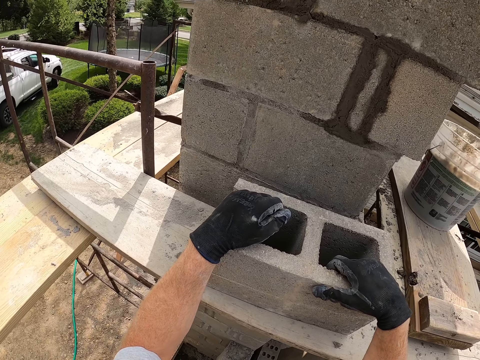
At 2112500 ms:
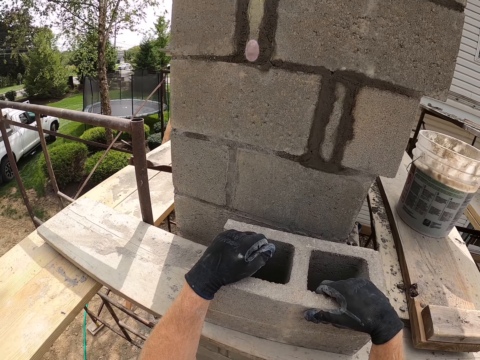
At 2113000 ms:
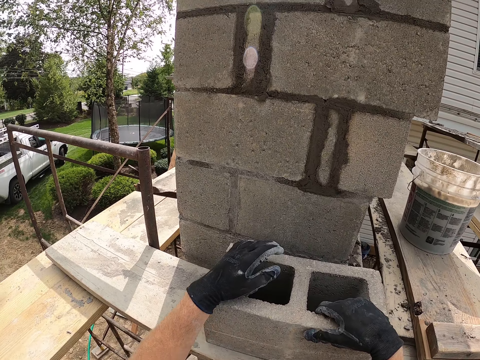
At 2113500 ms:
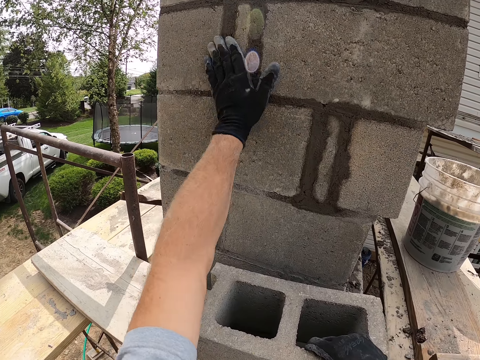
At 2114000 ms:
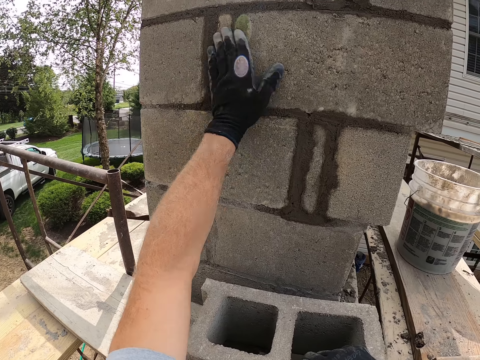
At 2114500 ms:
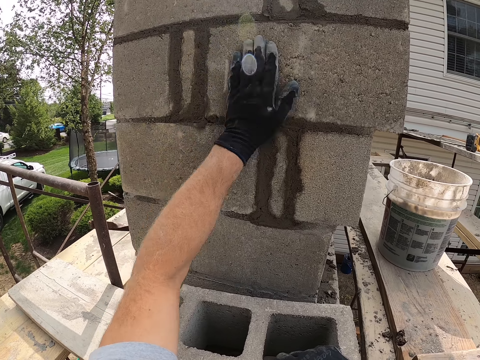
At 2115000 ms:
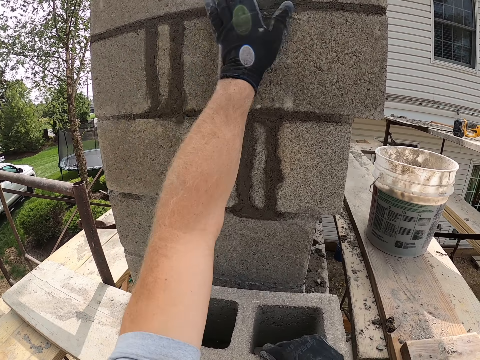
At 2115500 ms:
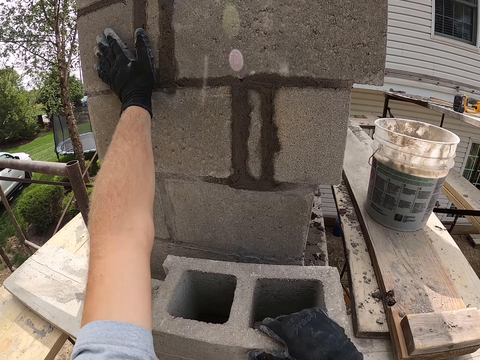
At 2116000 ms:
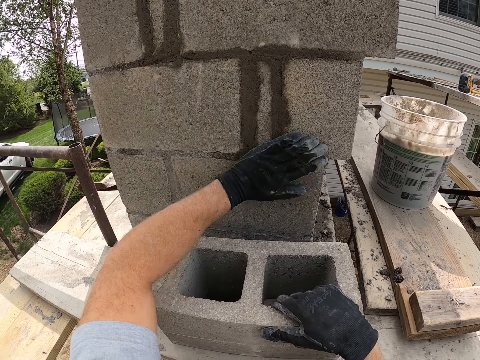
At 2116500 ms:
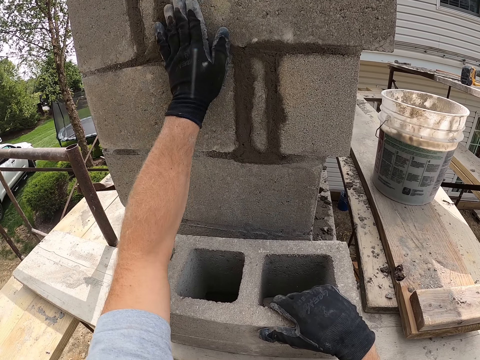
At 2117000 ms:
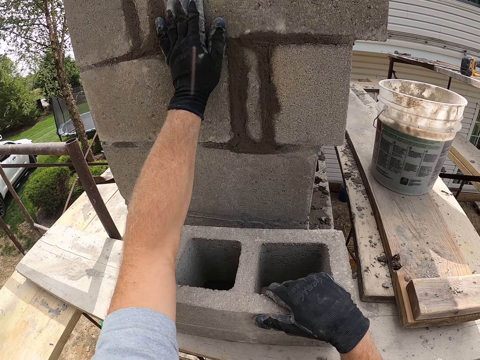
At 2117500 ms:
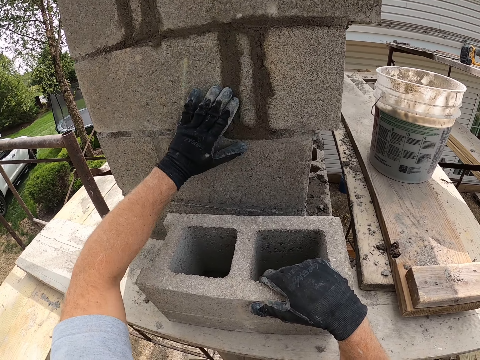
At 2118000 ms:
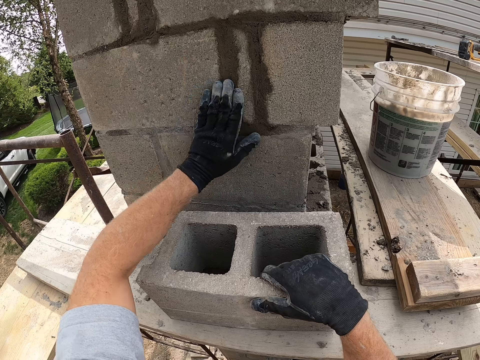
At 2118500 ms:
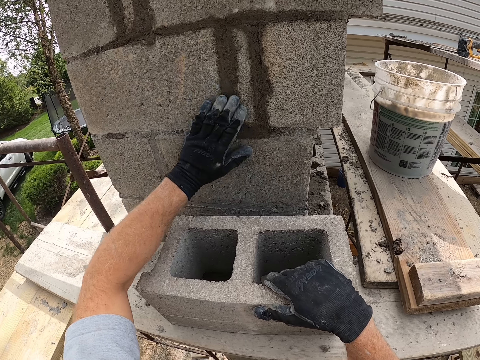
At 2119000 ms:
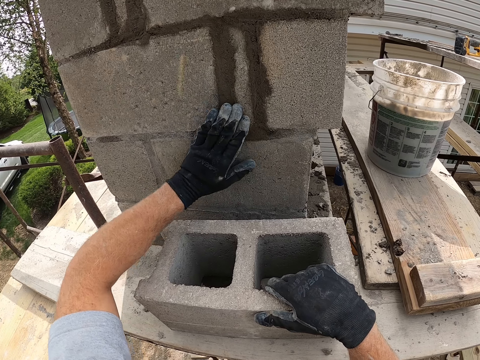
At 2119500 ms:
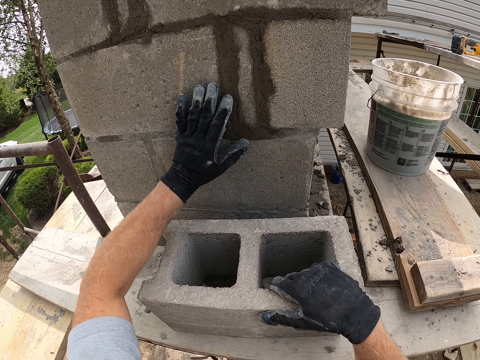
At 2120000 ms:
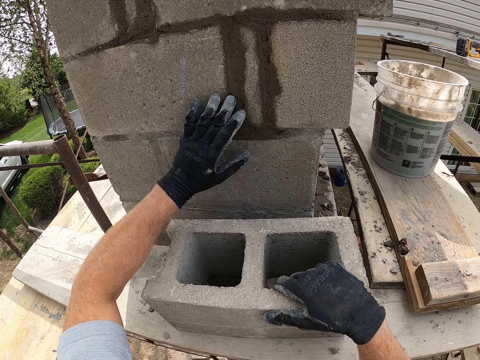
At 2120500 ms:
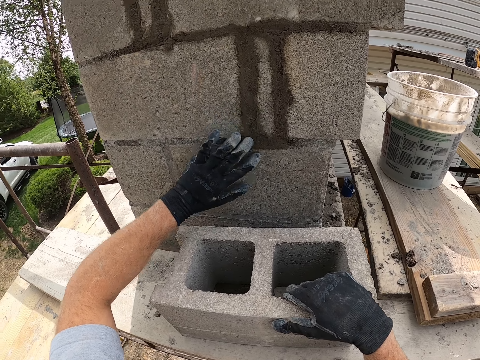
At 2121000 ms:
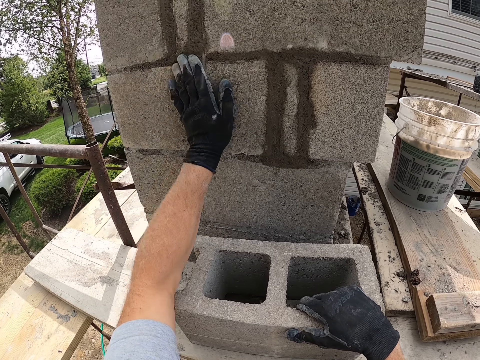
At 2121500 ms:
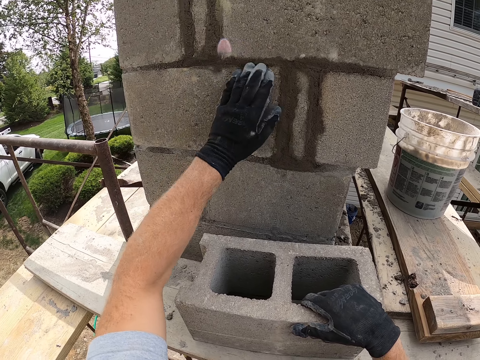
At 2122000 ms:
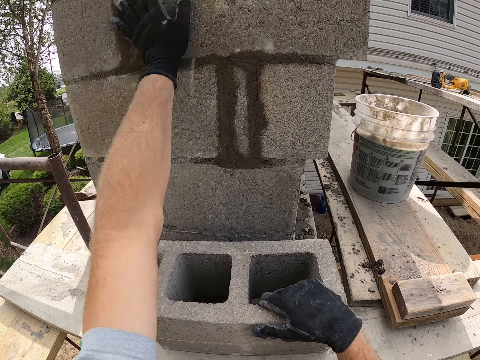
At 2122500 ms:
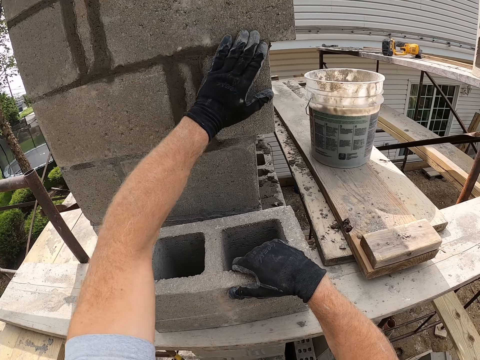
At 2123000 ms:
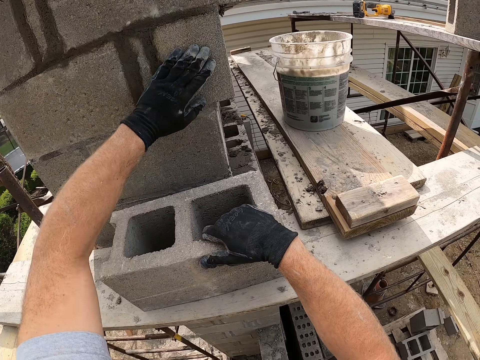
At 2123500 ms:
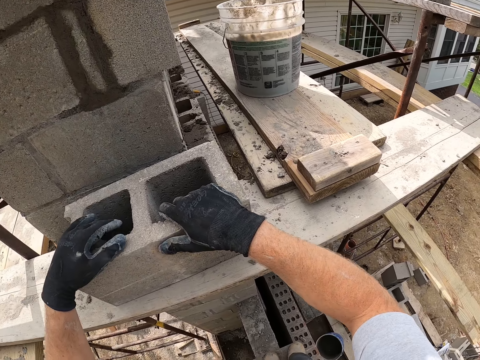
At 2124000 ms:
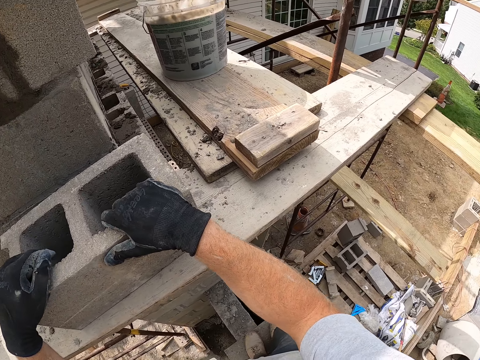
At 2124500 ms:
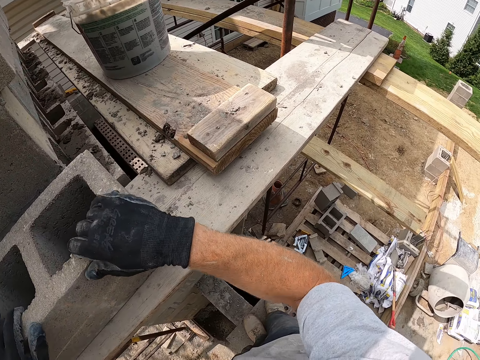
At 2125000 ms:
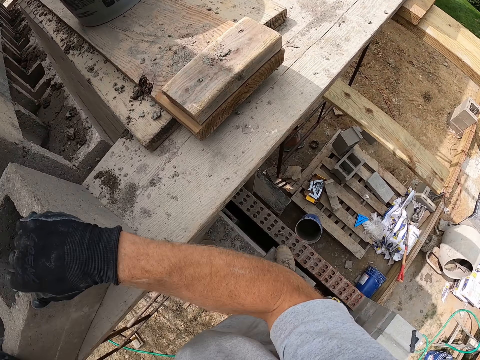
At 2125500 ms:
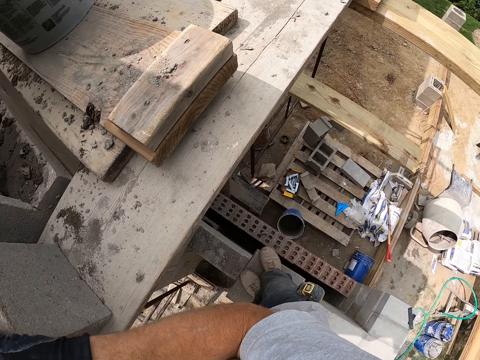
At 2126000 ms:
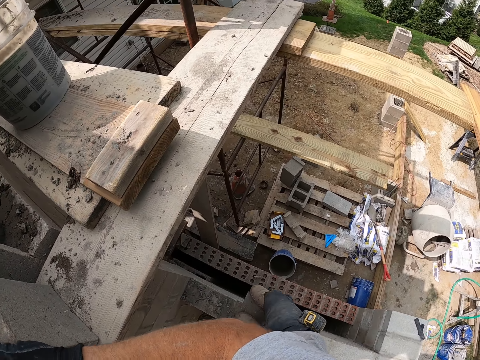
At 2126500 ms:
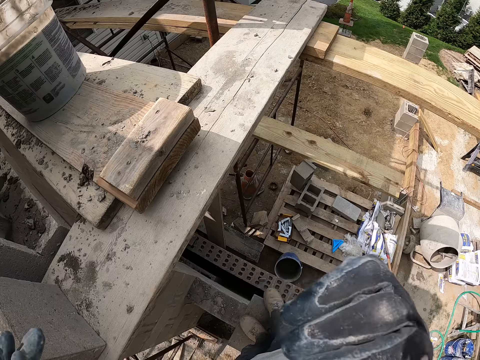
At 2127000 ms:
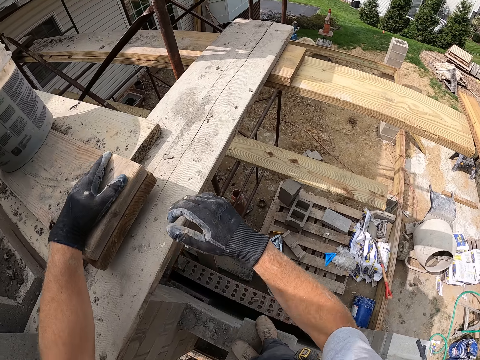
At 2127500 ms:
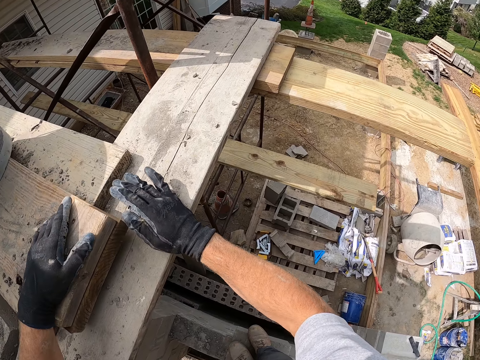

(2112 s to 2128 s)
The camera wearer cleans a concrete wall or block with his left hand. He holds the block with his hands and adjusts the block on a piece of wood.

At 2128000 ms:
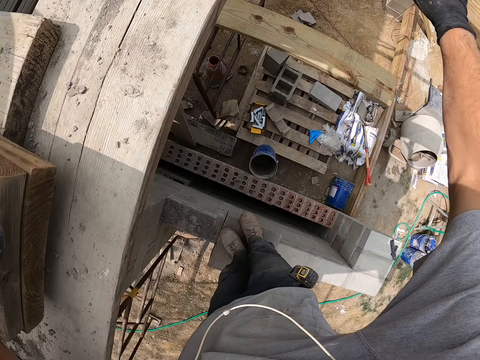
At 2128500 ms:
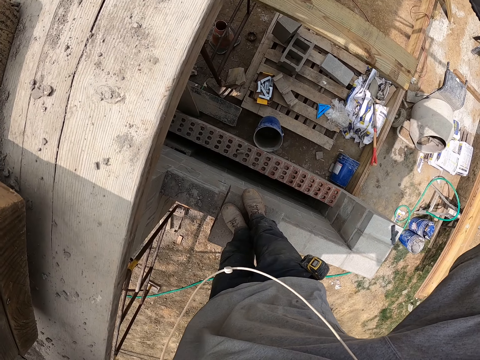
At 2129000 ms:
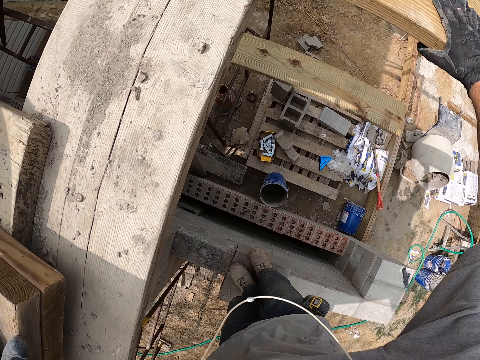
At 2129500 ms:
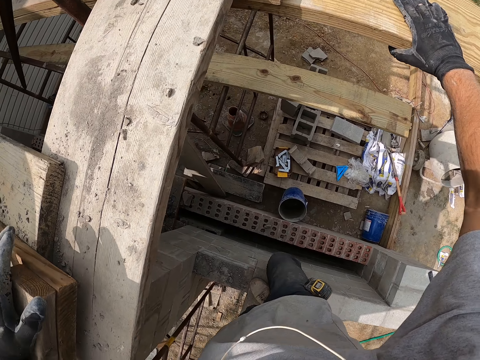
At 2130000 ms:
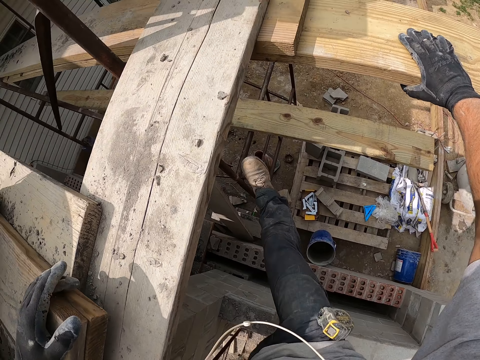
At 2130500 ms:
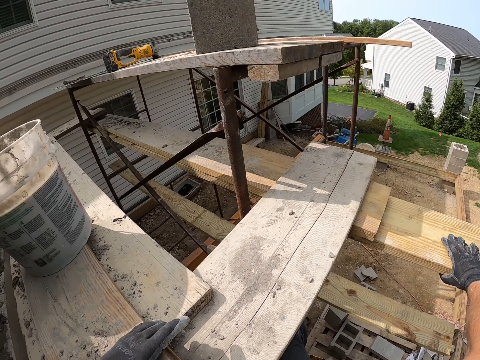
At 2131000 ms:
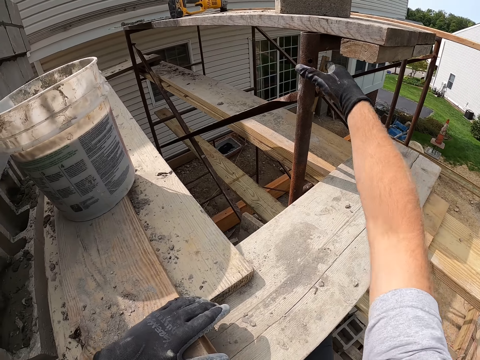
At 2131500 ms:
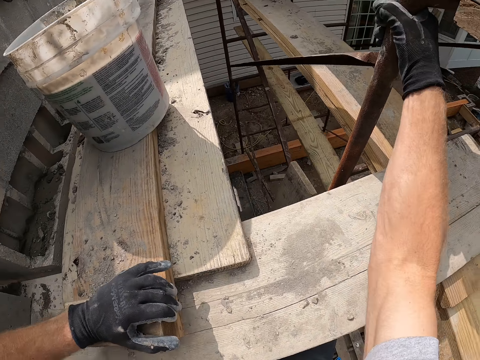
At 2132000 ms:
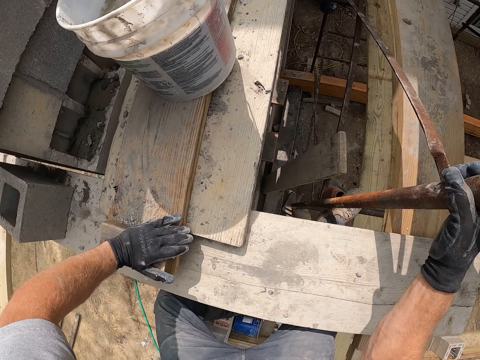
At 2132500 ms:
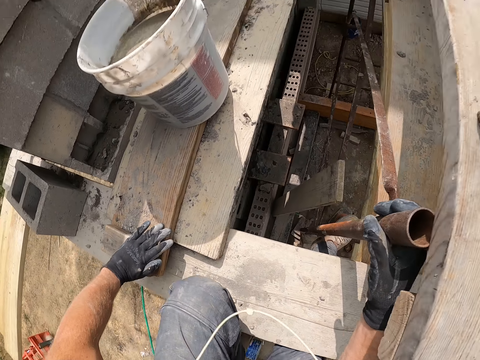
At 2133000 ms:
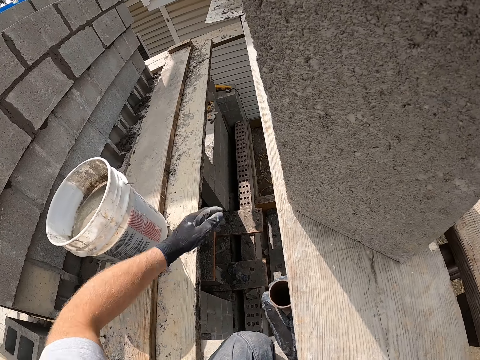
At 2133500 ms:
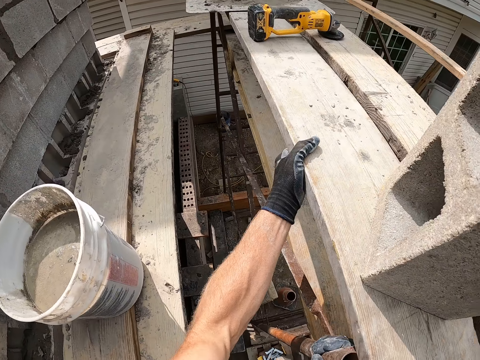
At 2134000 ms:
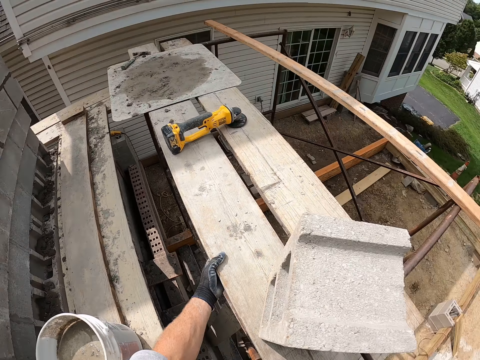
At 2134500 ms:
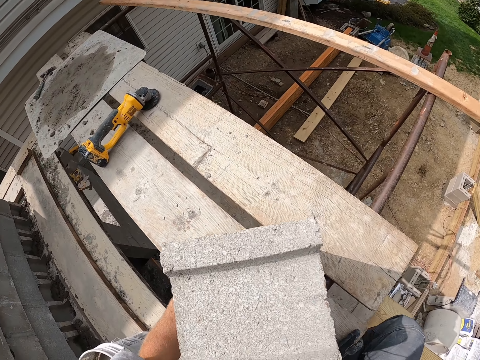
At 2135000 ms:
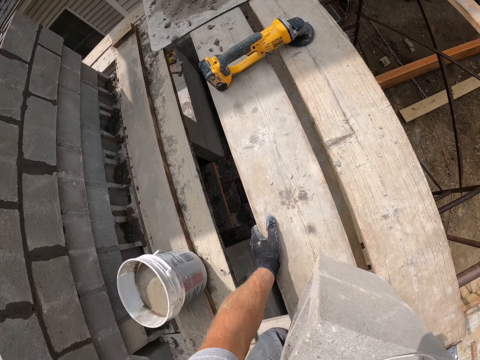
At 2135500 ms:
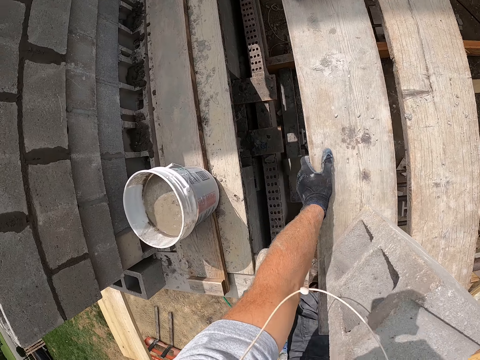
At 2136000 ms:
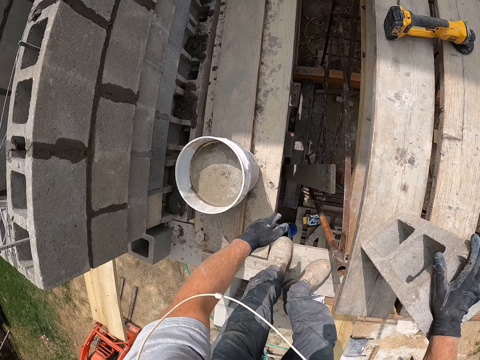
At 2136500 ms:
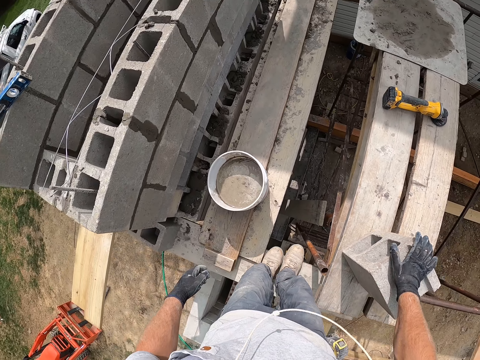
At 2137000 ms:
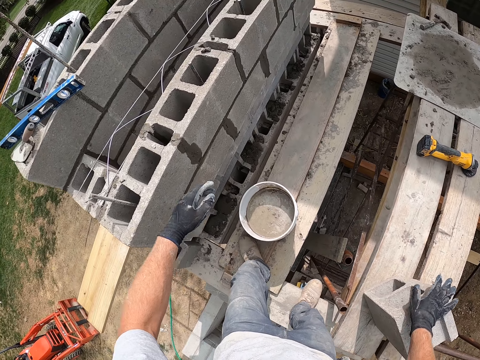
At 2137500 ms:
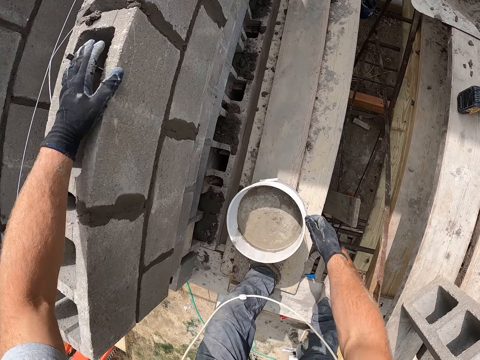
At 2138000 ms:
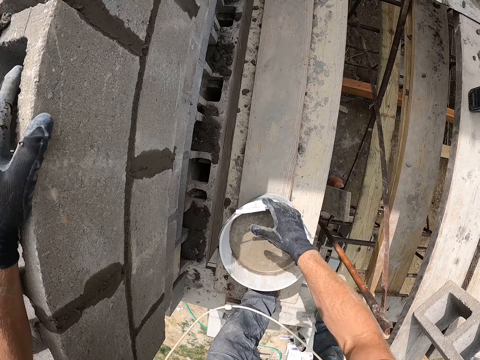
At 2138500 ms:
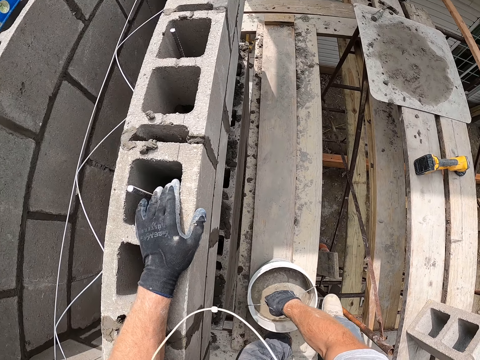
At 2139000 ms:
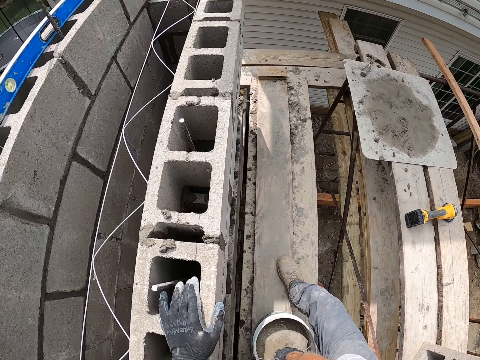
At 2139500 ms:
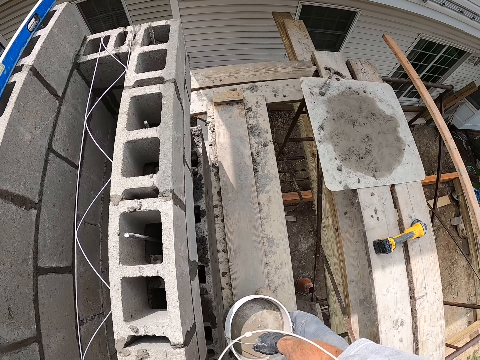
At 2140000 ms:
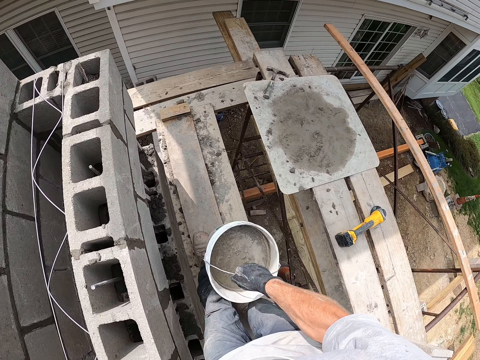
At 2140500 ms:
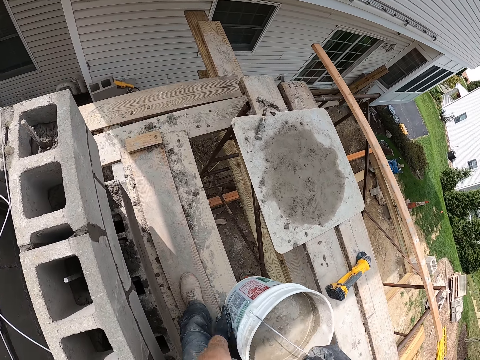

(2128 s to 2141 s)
The camera wearer climbs up on the building site. He steps on a piece of wood in a building and climbs on the piece of wood. He carries the bucket with his right hand, picks up the bucket from the piece of wood, and walks around a construction site.
